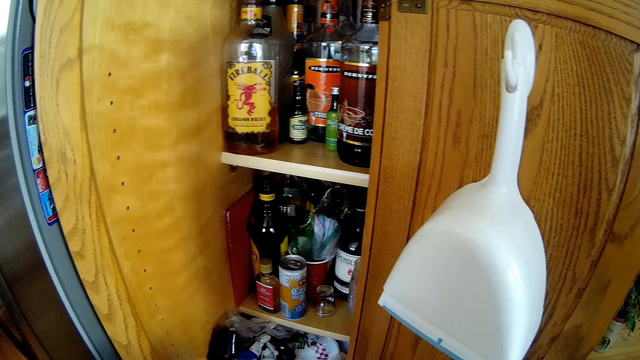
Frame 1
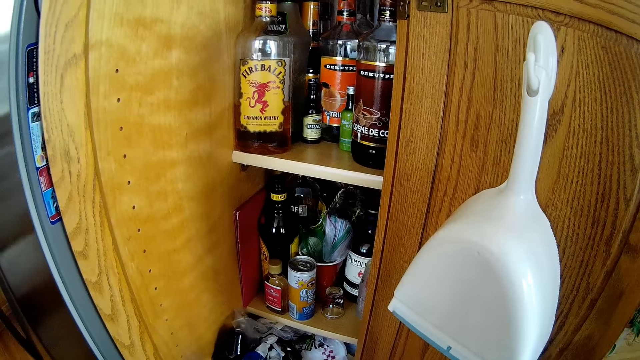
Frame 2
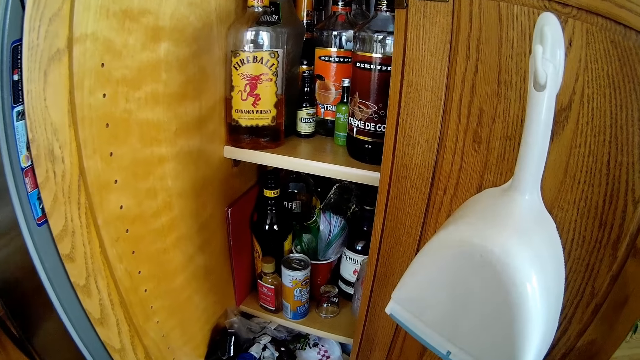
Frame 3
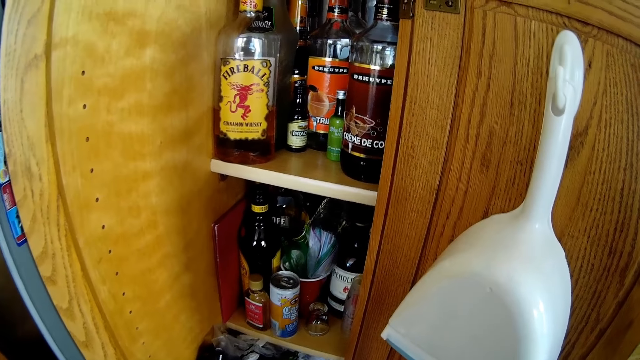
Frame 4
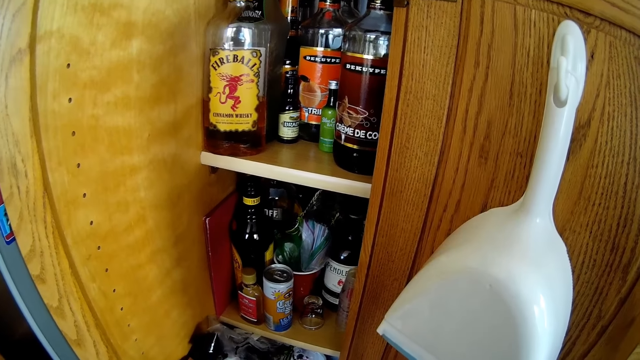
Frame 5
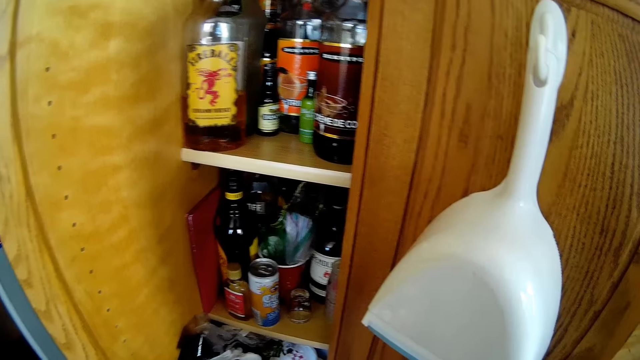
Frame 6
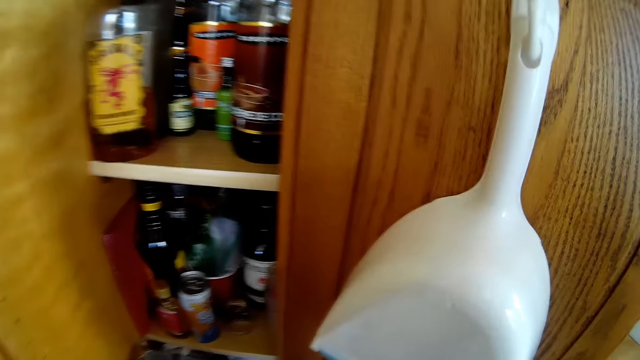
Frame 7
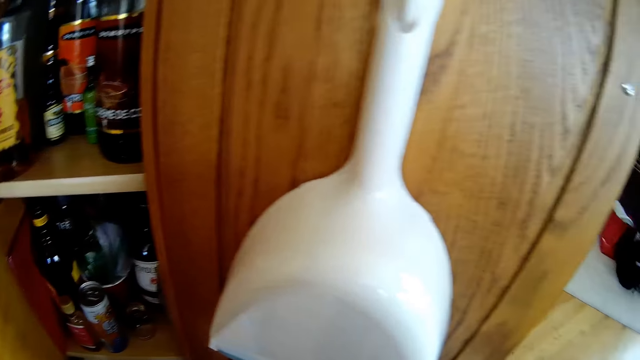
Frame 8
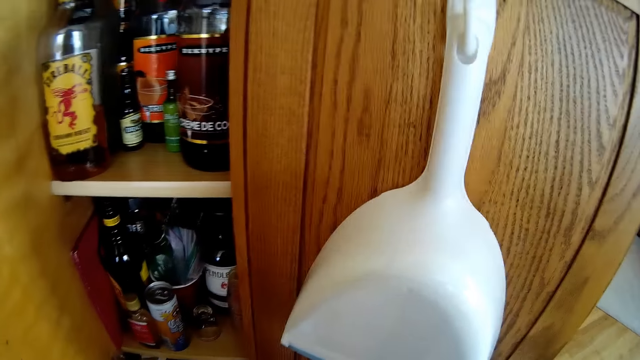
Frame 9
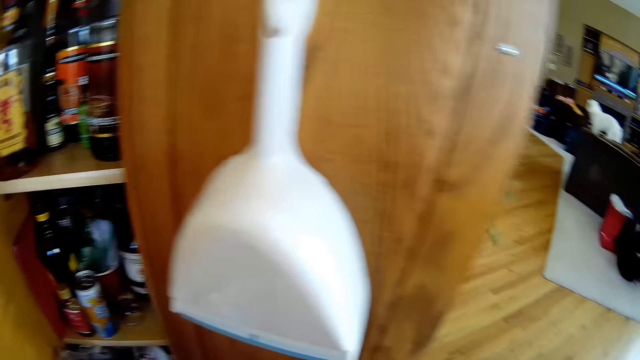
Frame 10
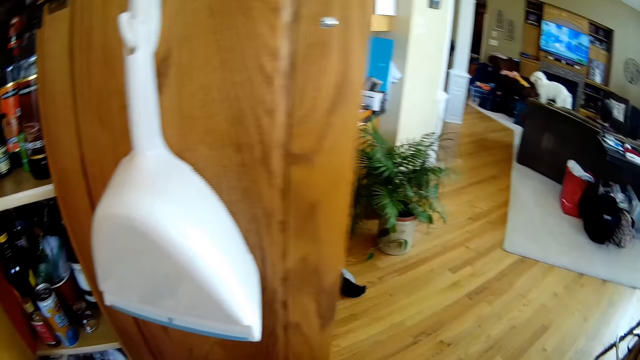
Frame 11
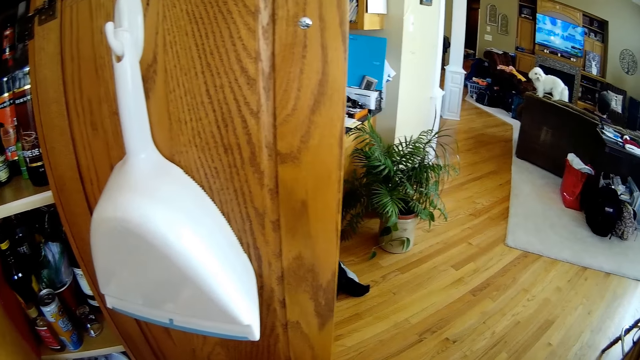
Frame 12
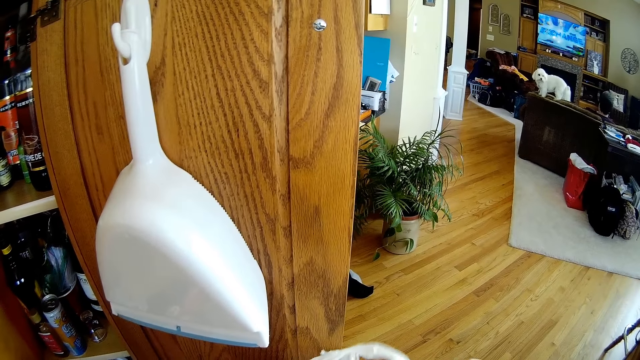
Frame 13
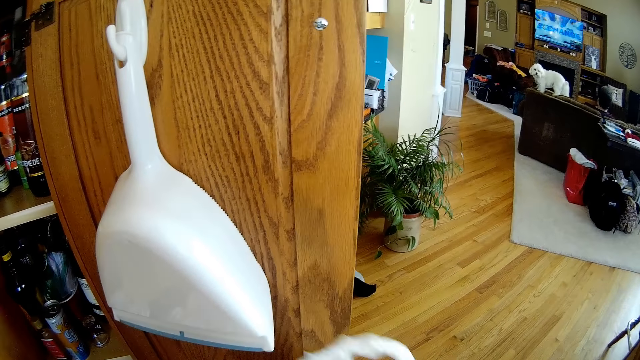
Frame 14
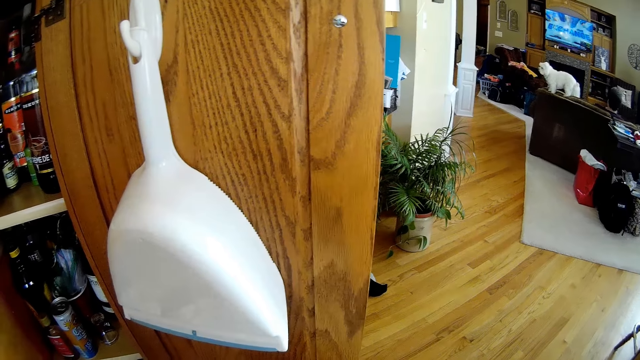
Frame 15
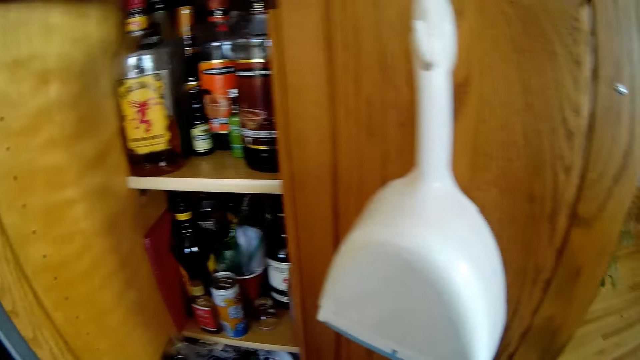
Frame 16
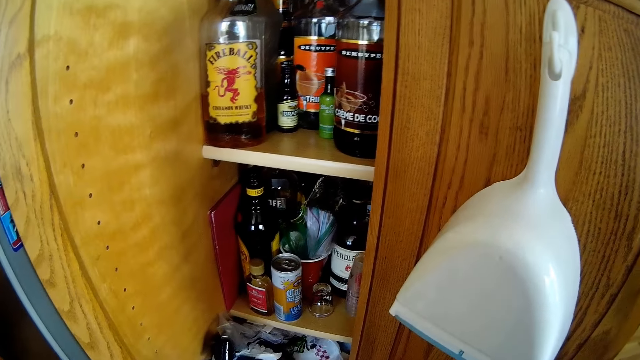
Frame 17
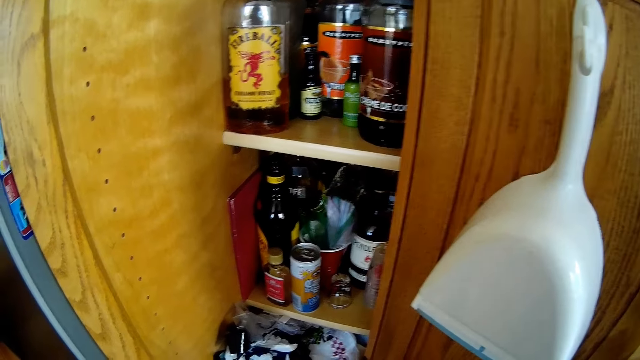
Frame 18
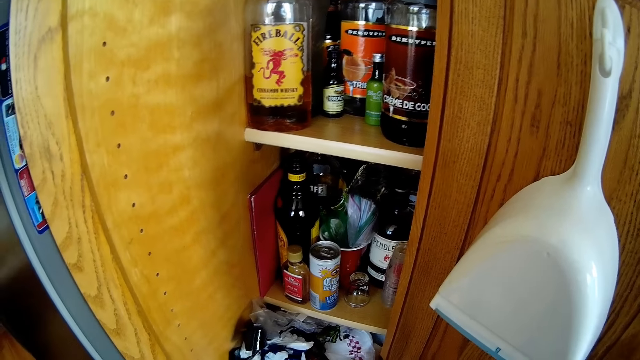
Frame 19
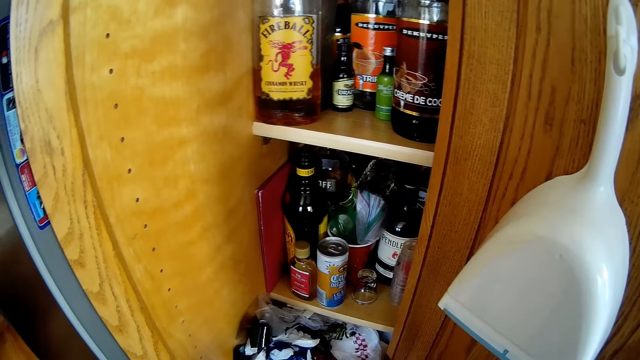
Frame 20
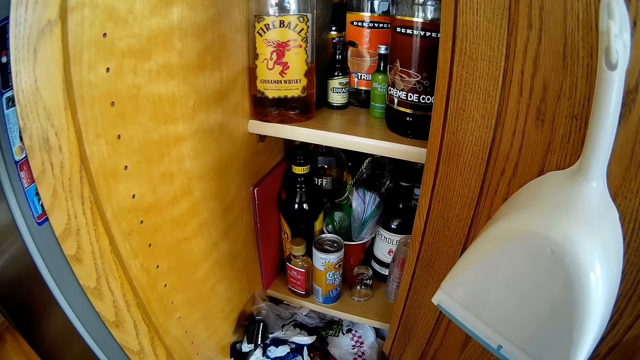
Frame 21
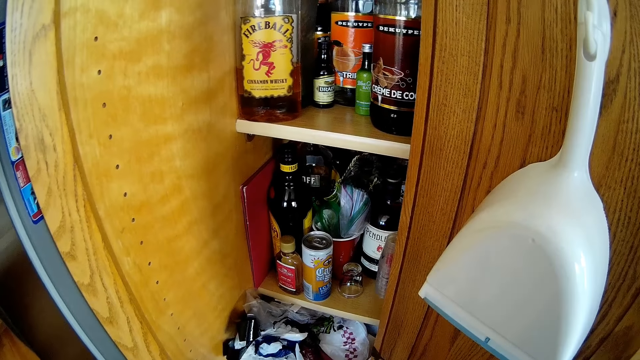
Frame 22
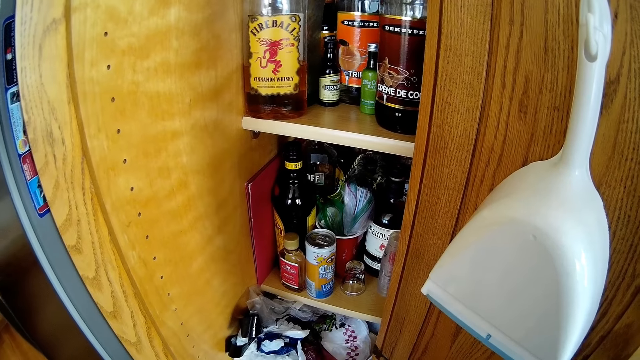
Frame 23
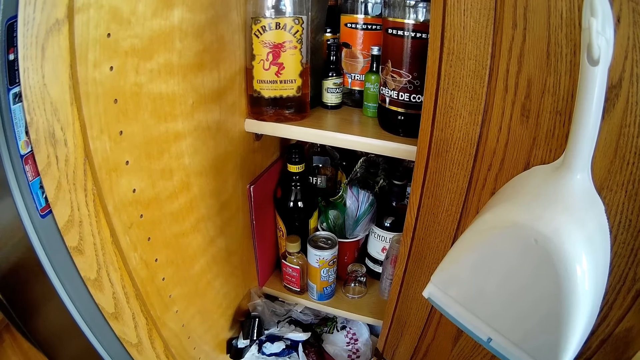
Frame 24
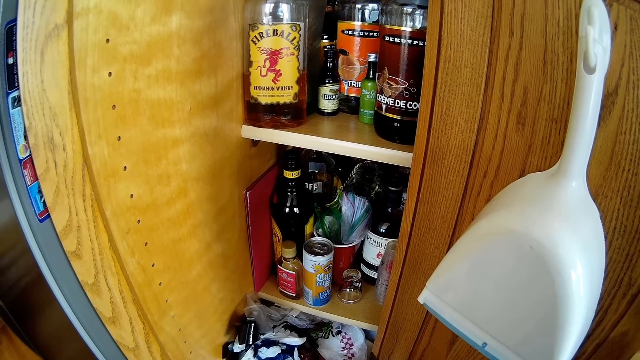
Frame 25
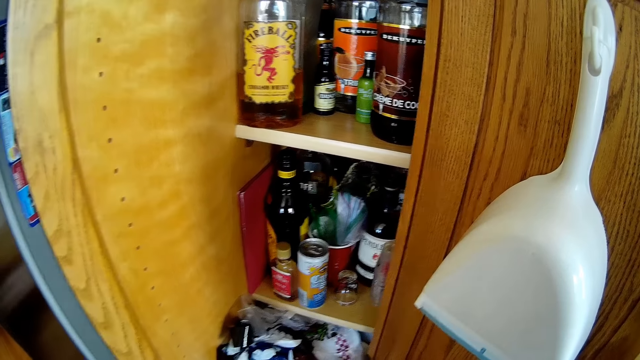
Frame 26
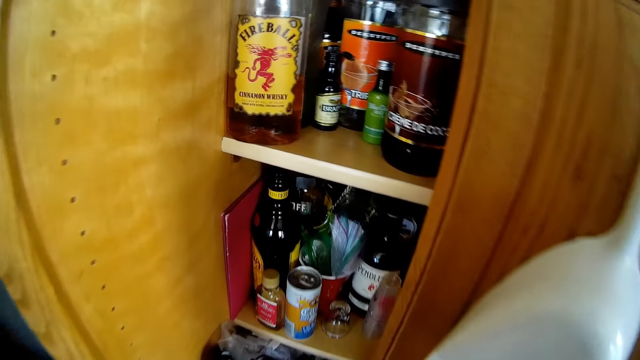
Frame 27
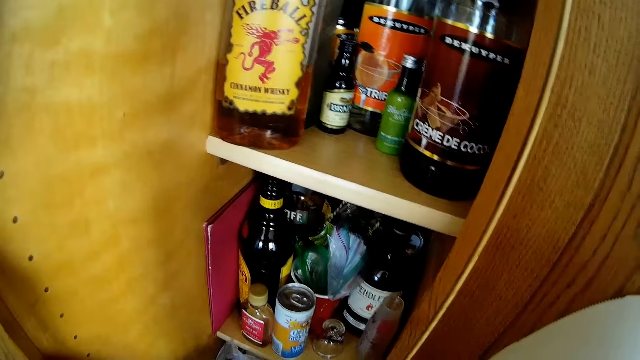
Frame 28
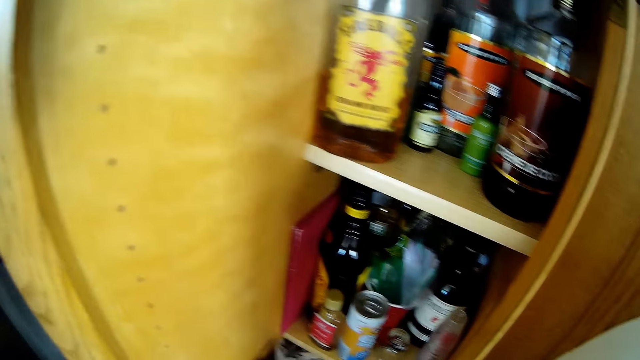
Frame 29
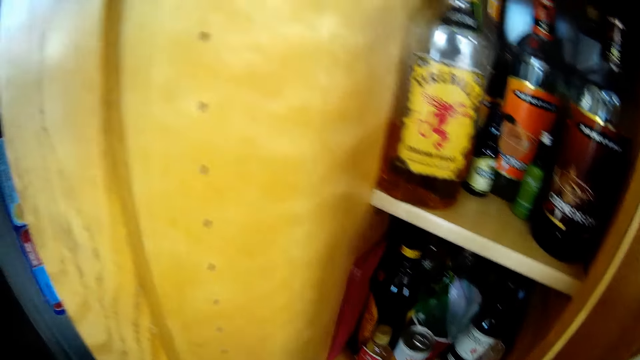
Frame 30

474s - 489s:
The camera wearer looks around. They clean the drawer's door. They look around.

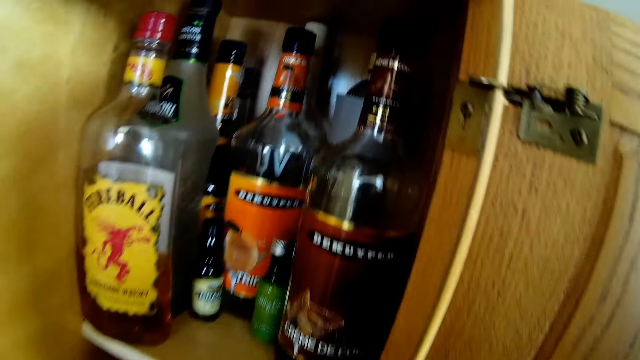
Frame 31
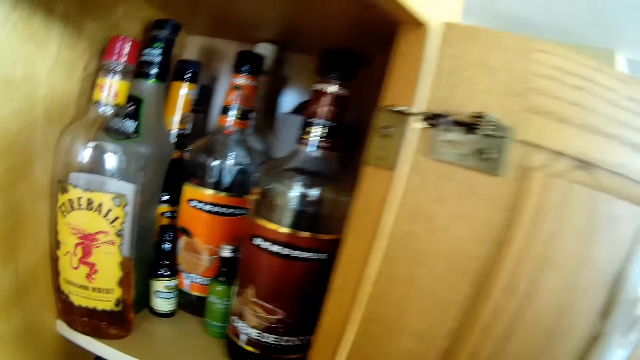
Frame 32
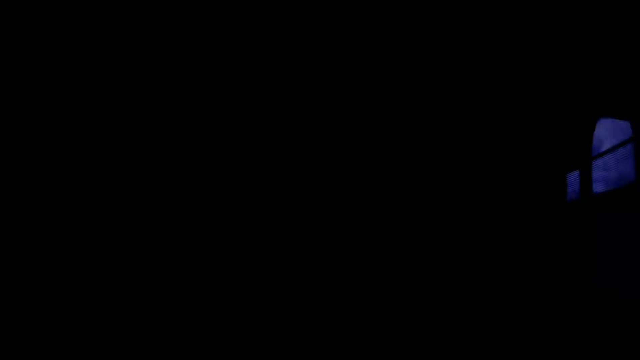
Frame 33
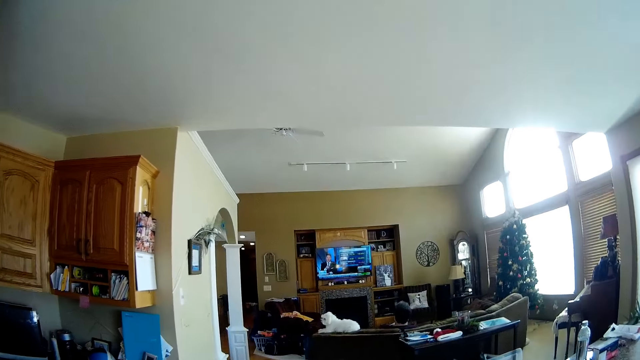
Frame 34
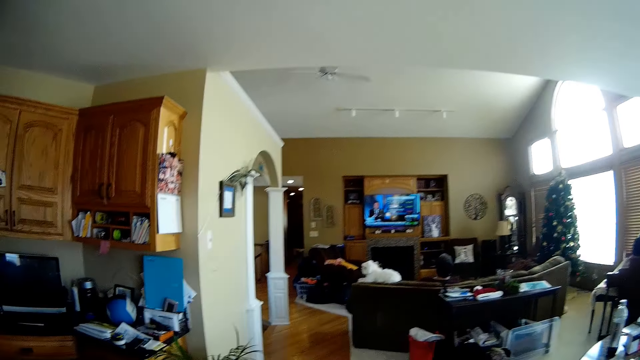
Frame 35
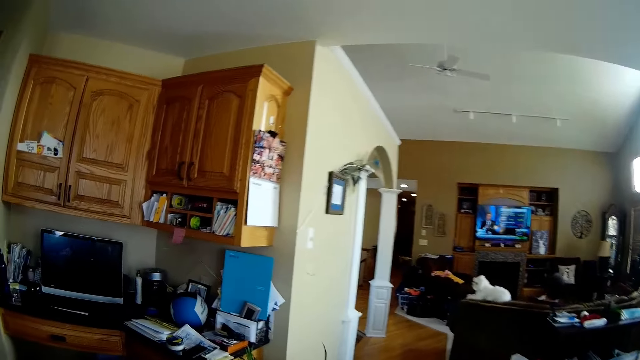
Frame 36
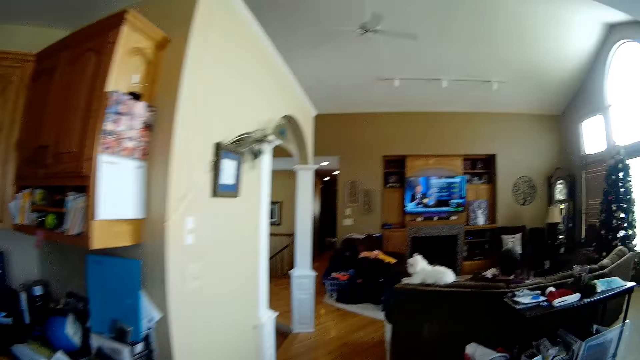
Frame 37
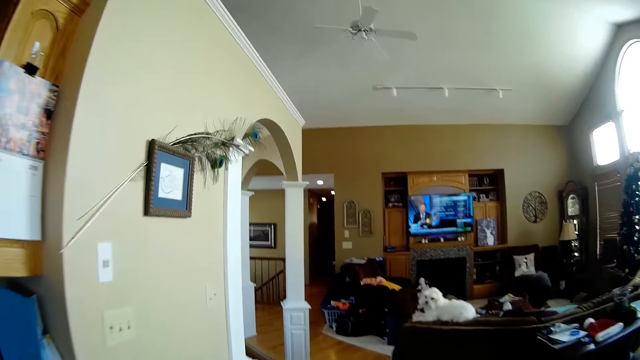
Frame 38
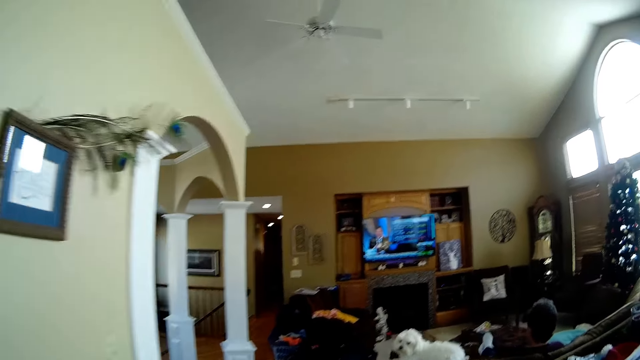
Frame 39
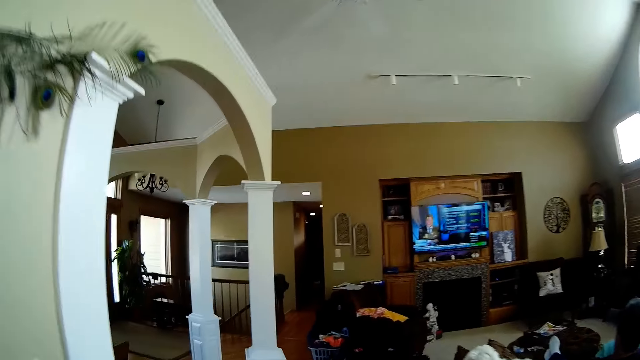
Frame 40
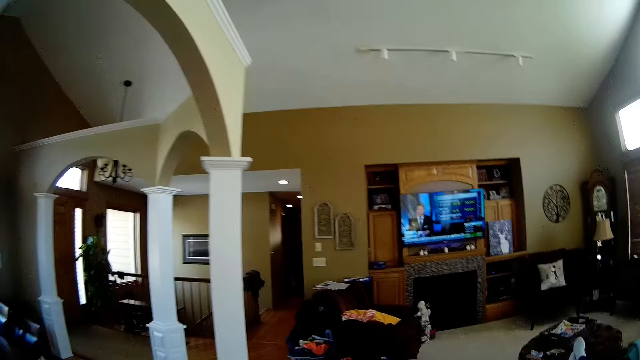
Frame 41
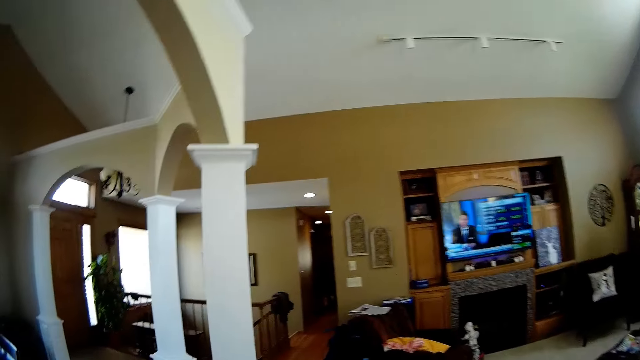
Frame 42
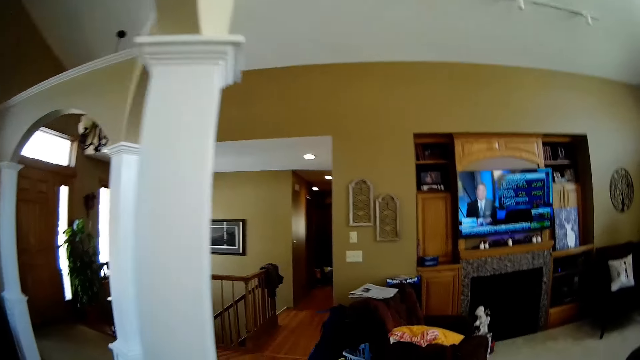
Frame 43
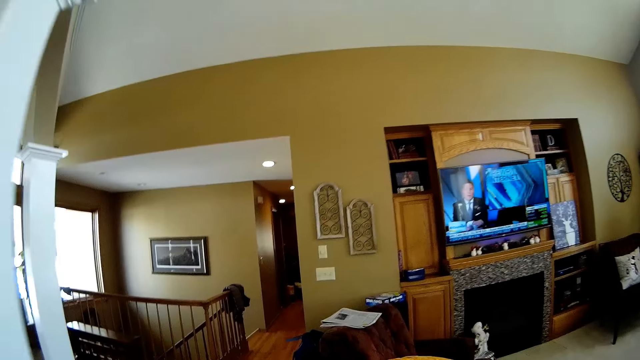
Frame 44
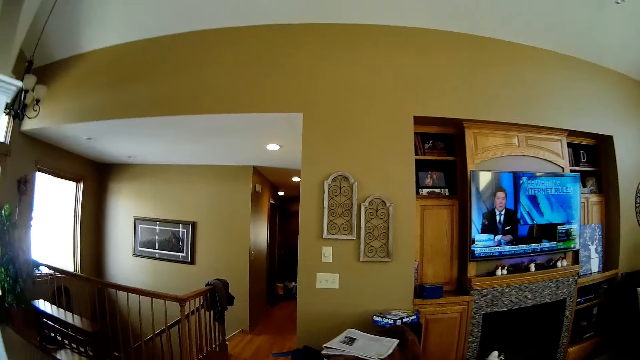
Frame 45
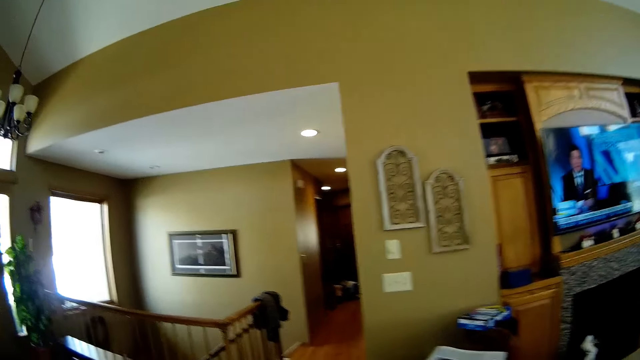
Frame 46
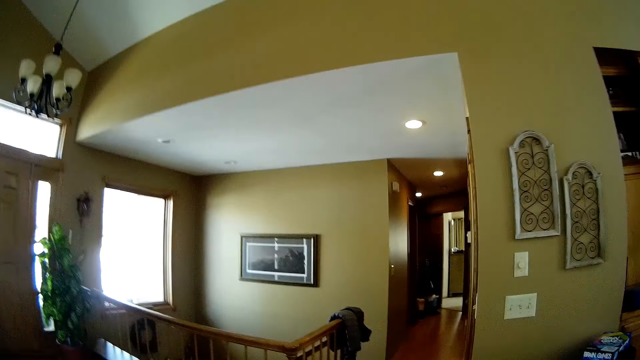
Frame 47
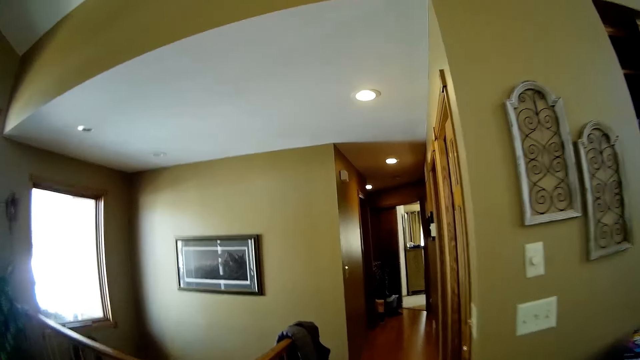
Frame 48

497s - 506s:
The camera wearer closes the drawer's door. They move around.
